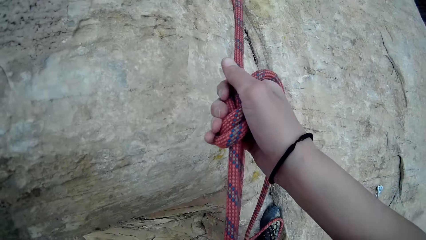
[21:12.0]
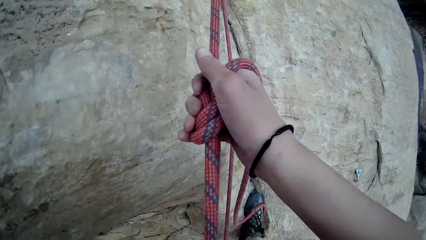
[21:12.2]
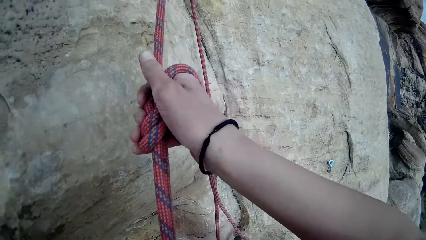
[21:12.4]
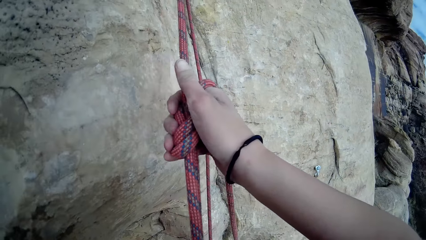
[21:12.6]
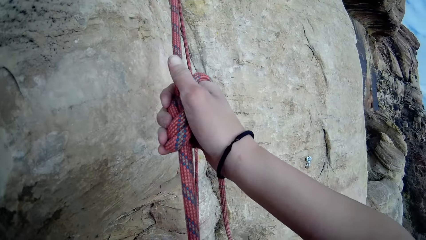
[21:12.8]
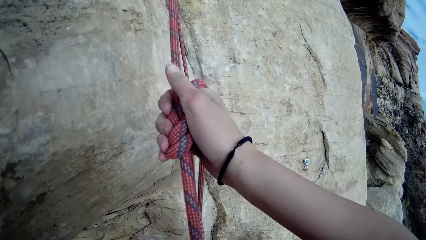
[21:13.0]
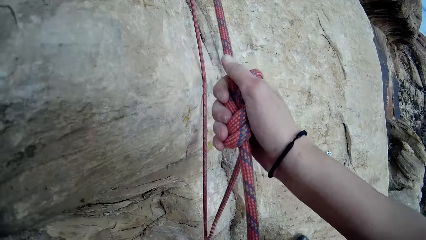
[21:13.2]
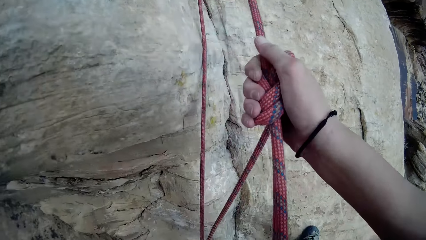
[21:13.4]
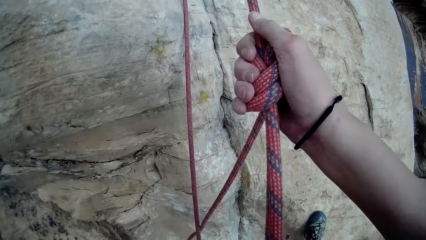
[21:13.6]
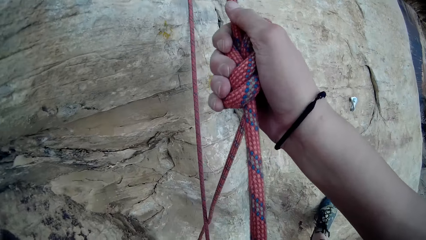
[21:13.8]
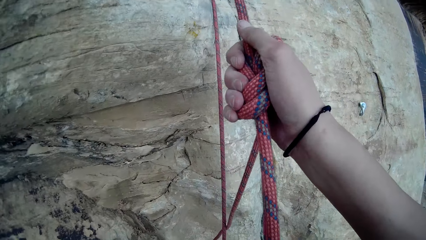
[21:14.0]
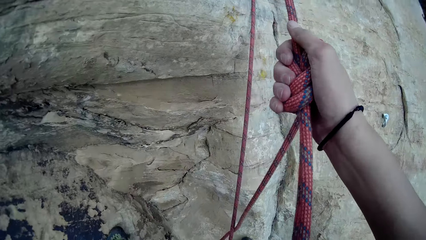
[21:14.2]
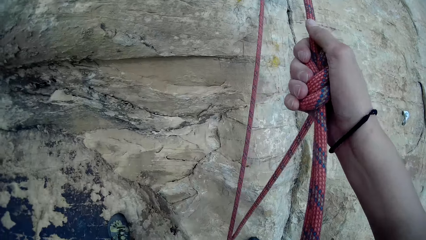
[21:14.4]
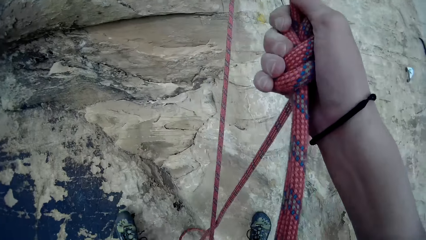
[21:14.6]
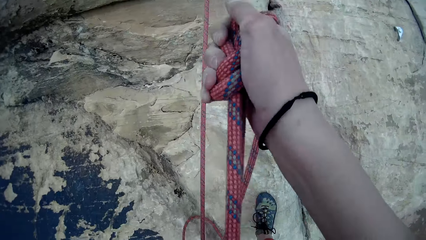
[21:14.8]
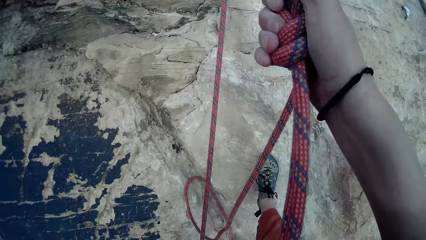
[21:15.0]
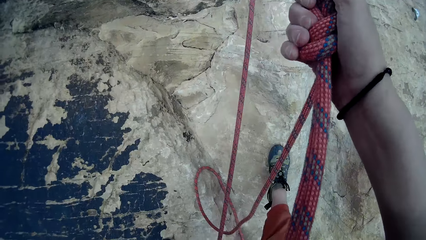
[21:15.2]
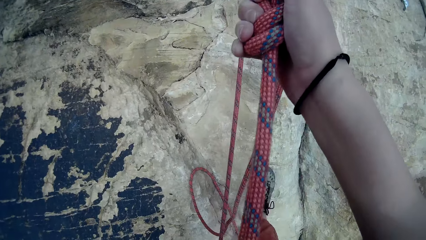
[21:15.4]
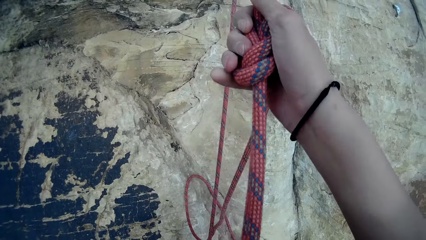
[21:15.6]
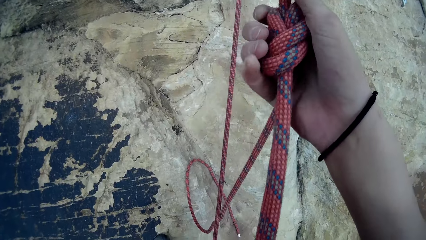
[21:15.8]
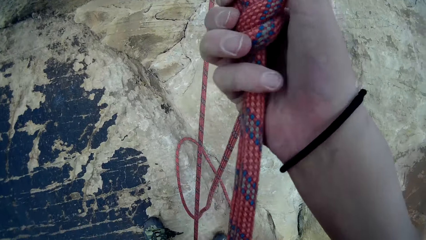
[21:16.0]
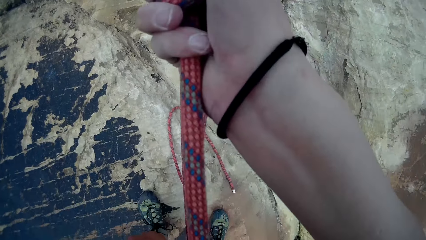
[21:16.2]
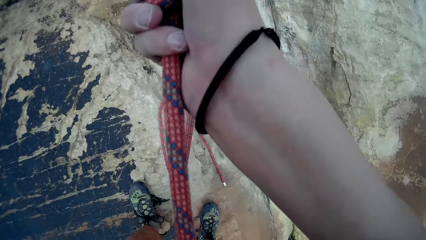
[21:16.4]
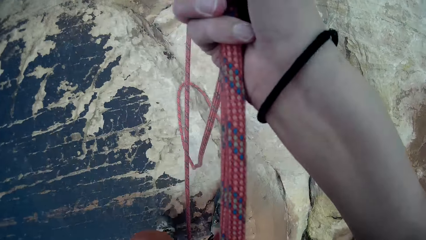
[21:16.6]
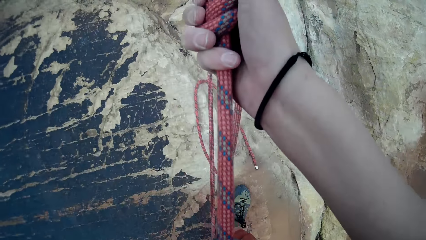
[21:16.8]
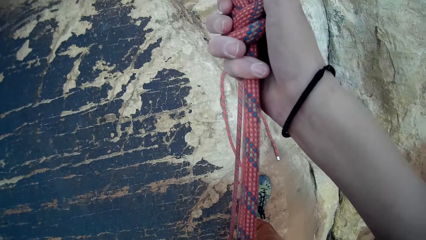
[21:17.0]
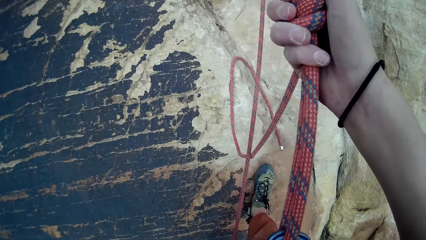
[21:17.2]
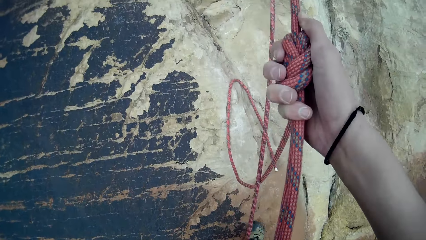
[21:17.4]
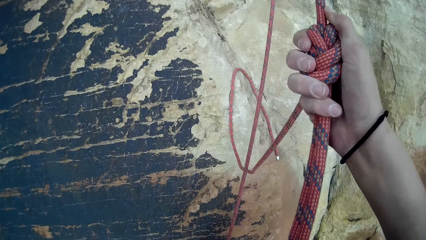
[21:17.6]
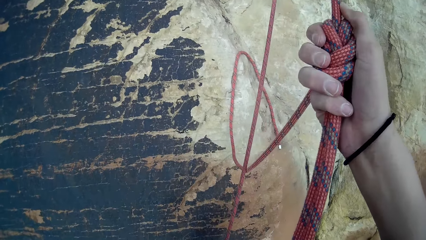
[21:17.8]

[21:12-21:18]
The camera wearer descends the rock.

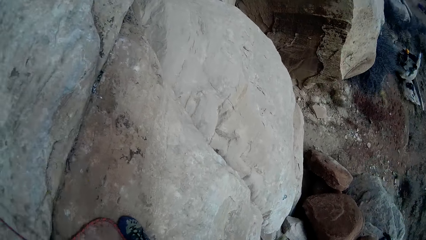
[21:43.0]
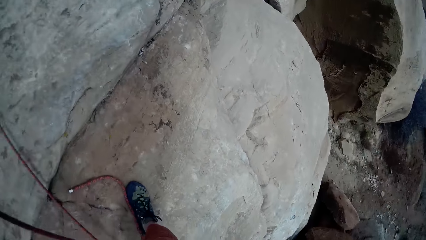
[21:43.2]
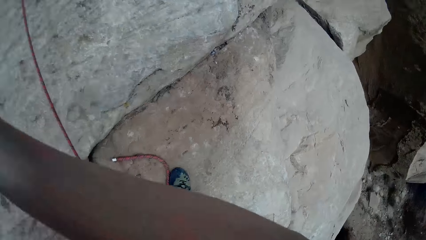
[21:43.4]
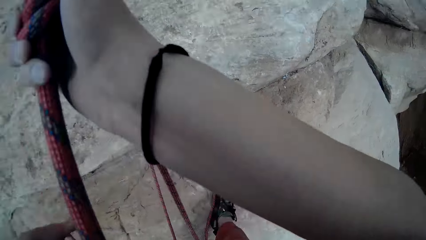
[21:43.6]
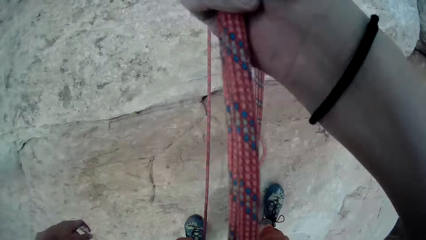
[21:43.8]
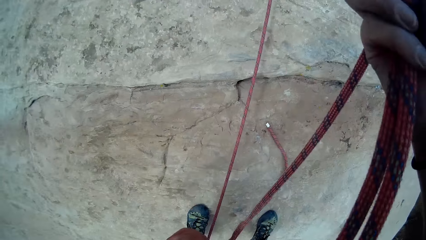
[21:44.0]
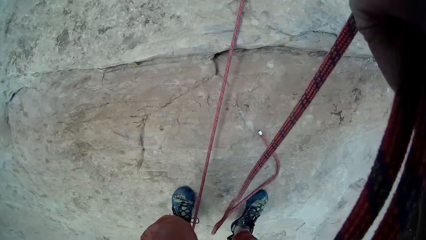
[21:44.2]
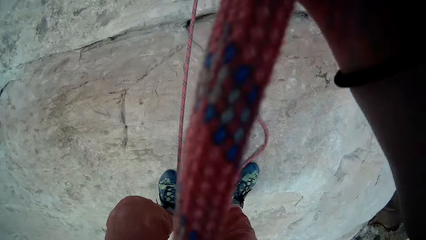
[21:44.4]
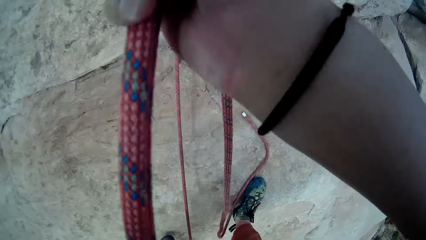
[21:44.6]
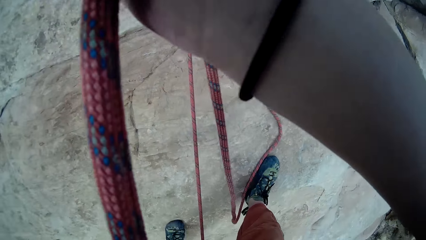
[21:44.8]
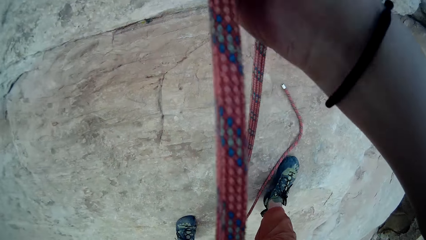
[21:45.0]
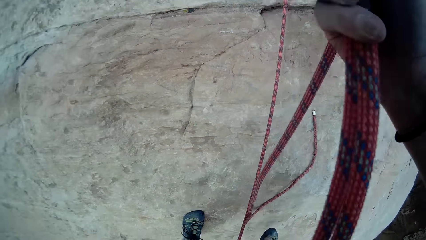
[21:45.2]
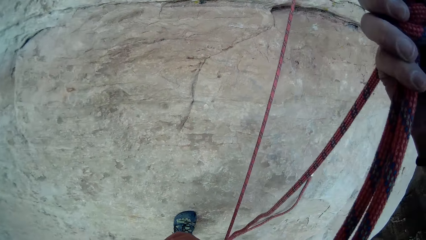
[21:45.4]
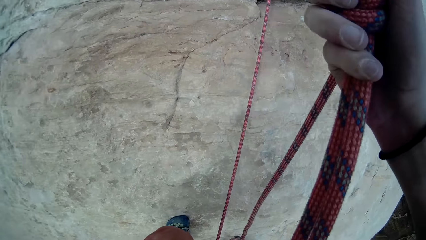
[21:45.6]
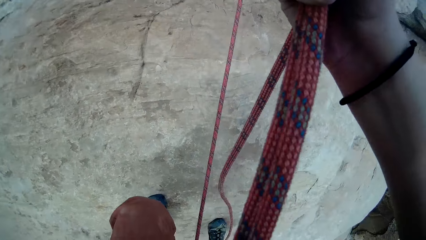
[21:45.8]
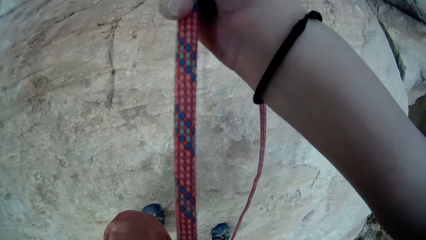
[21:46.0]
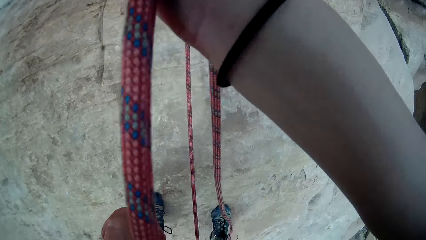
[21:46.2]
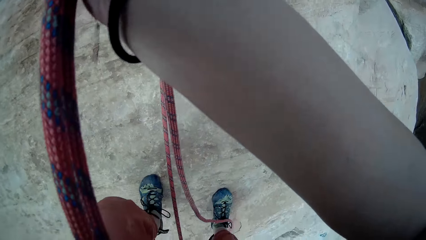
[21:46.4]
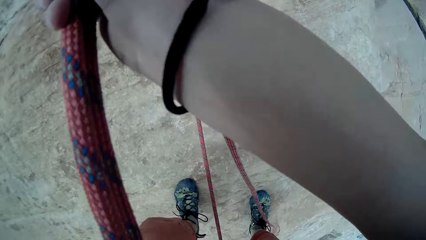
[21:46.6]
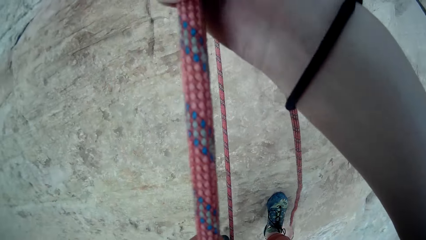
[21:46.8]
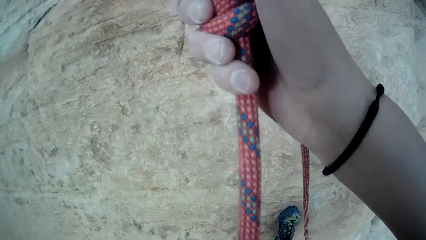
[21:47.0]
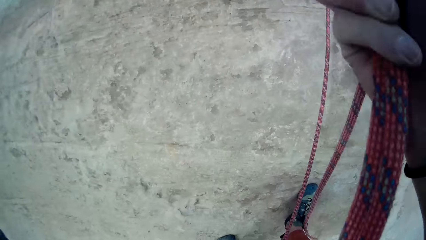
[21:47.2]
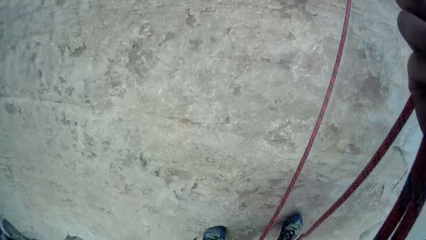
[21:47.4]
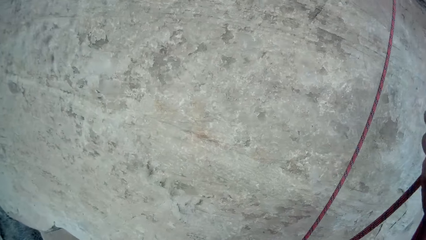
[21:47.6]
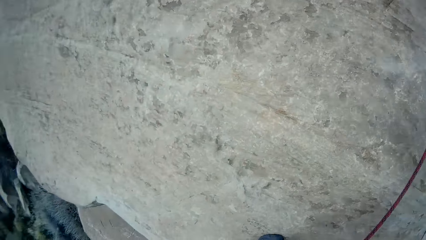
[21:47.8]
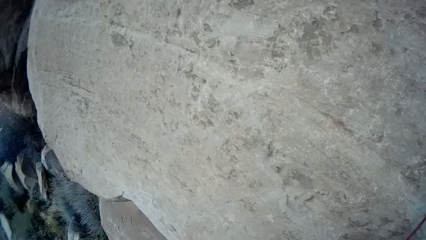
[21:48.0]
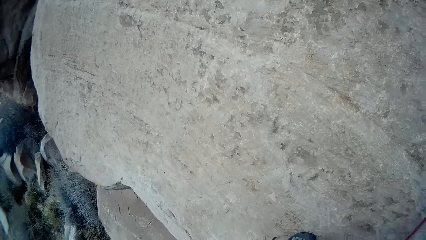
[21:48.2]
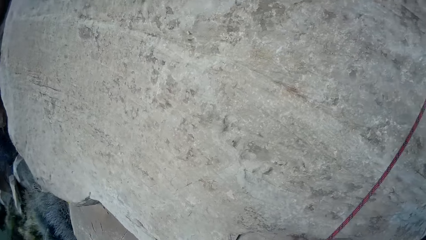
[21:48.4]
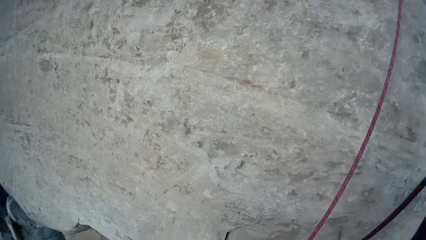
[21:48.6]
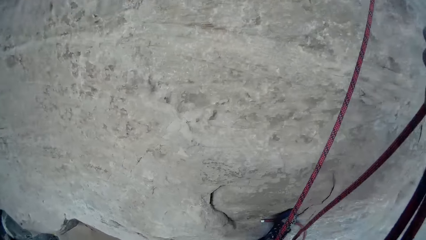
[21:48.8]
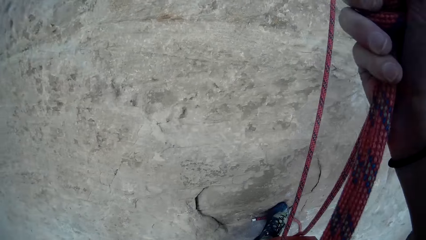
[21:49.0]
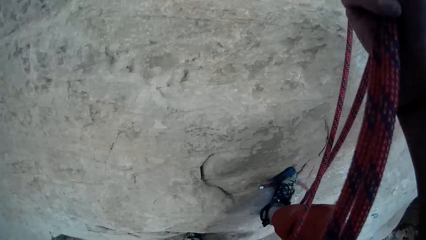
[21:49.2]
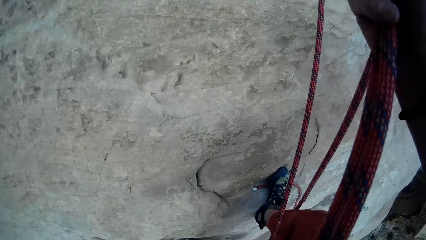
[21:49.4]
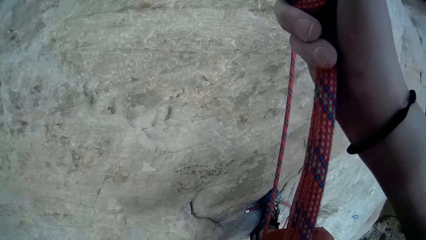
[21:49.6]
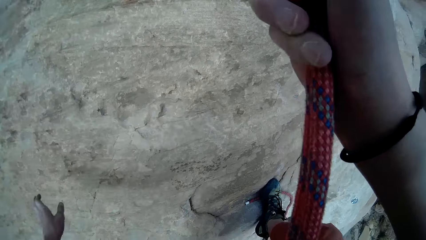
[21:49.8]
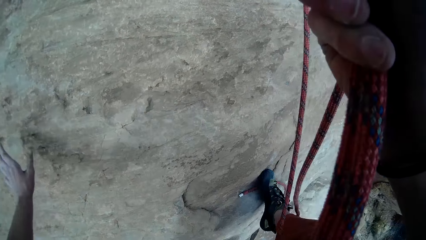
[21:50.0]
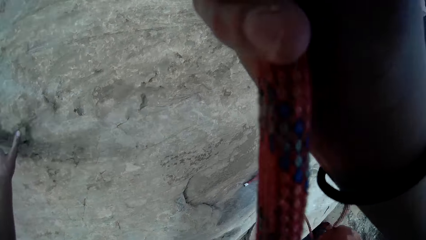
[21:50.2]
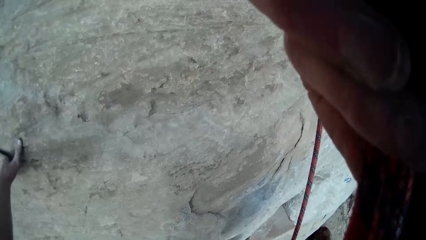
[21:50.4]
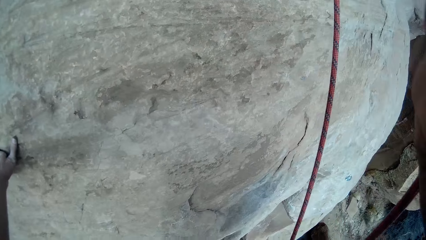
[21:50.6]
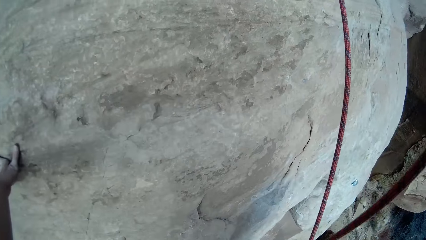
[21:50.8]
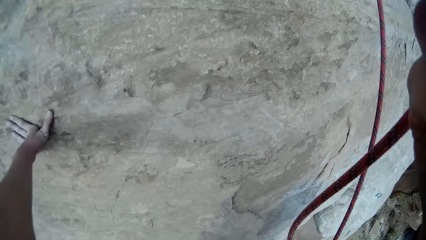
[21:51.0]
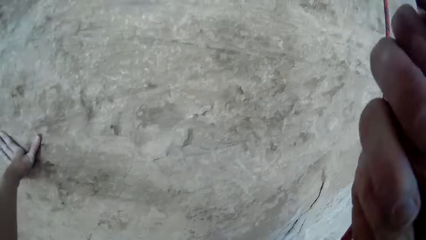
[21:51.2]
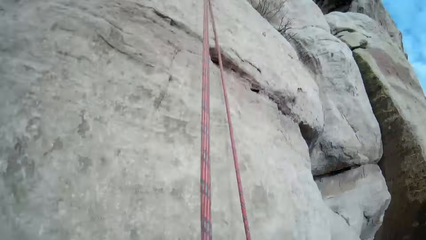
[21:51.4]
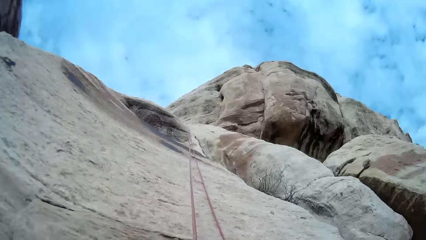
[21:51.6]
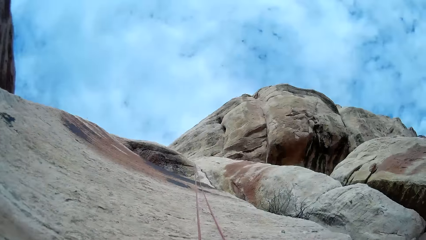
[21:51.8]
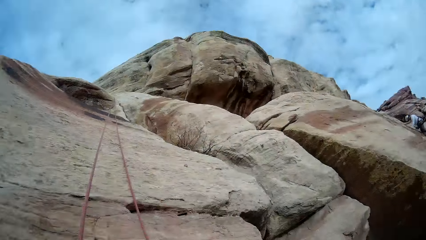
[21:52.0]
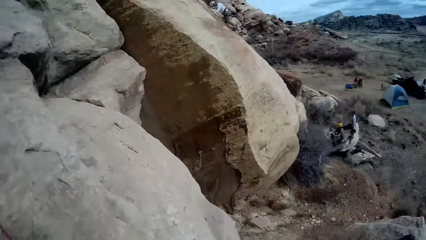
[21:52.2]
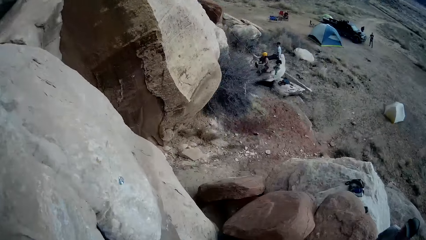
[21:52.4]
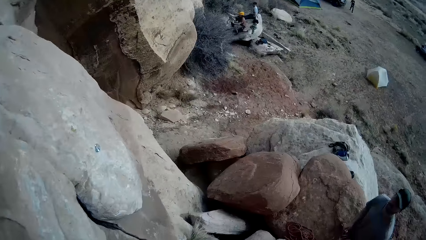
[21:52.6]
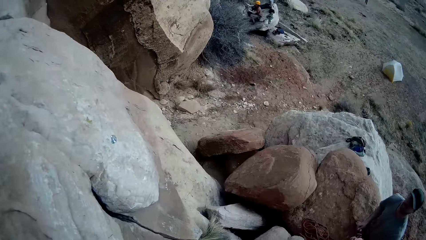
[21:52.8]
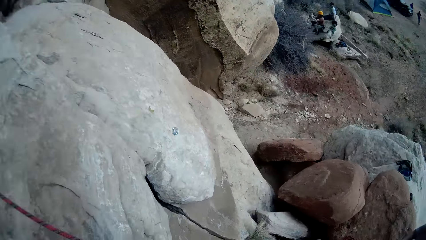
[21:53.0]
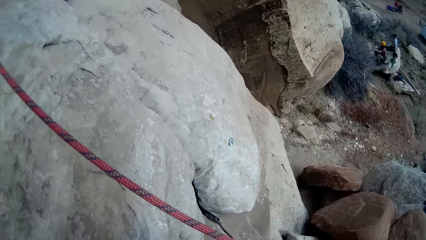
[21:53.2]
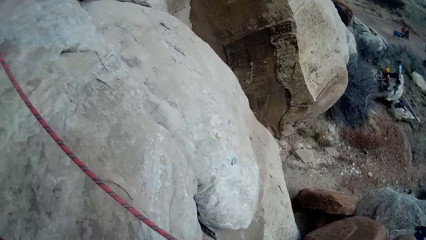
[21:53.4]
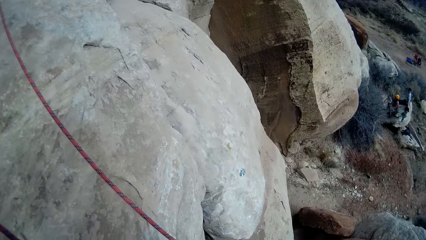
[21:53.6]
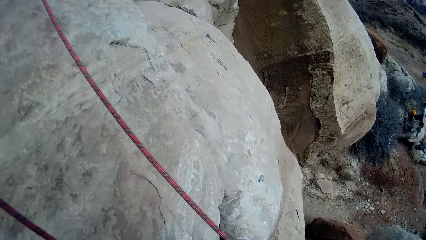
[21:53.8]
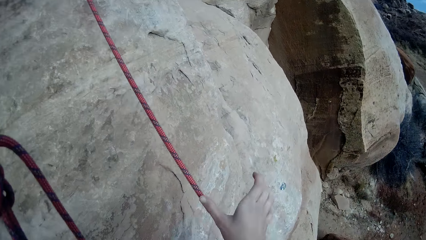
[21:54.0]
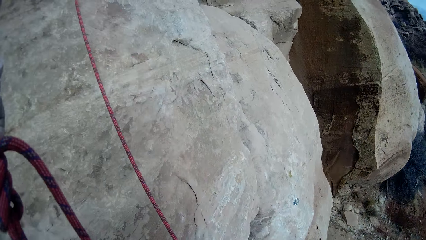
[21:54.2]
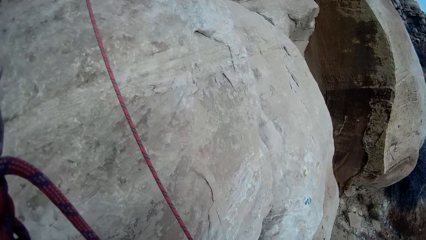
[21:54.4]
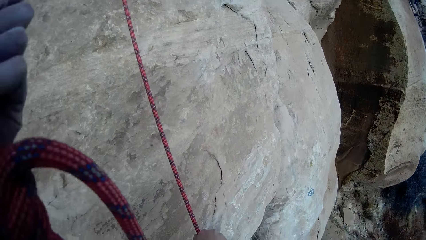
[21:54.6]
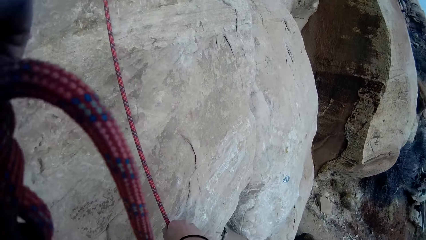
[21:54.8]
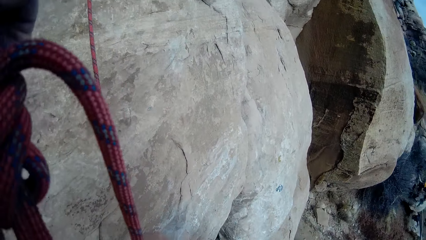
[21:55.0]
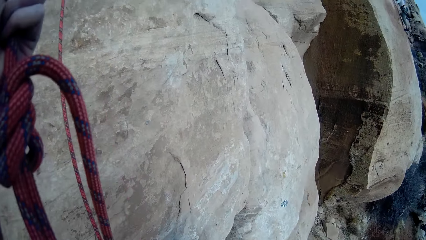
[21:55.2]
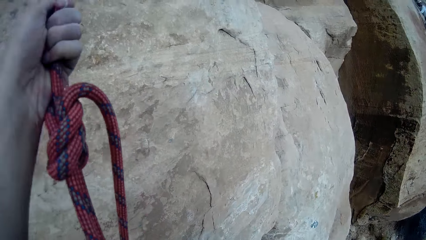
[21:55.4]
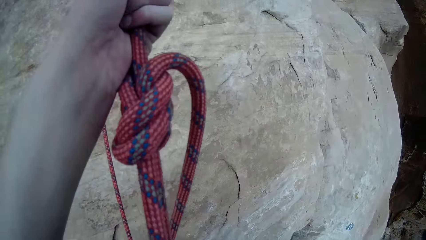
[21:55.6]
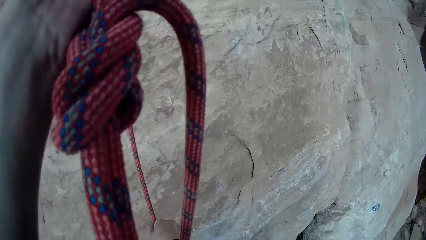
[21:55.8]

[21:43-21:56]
The camera wearer descends the rock. They look around.
